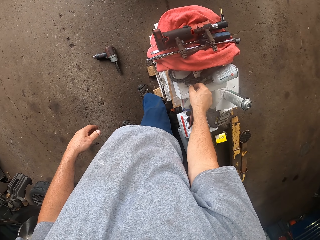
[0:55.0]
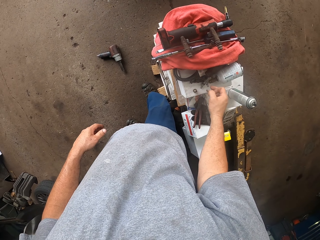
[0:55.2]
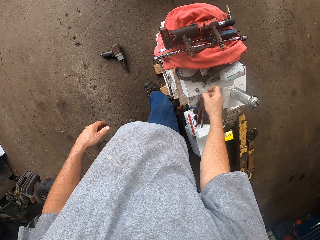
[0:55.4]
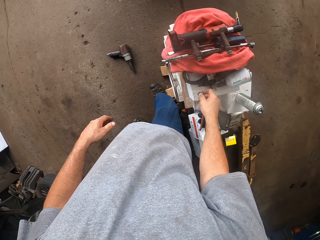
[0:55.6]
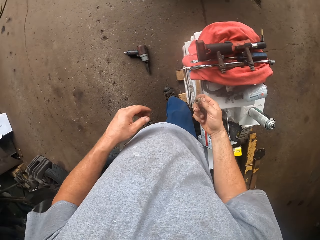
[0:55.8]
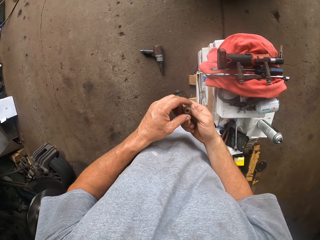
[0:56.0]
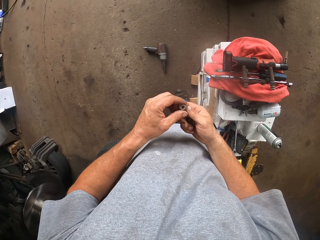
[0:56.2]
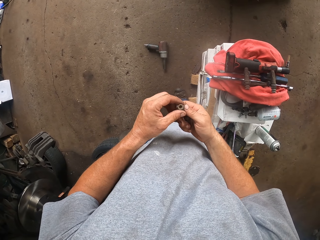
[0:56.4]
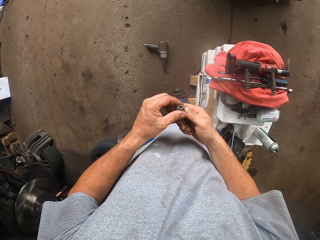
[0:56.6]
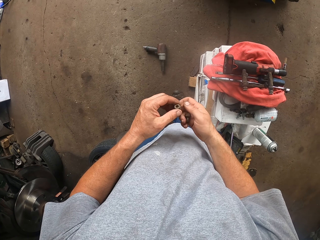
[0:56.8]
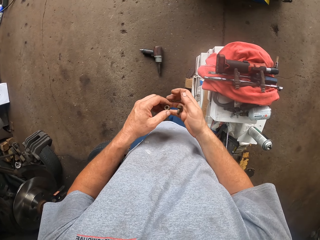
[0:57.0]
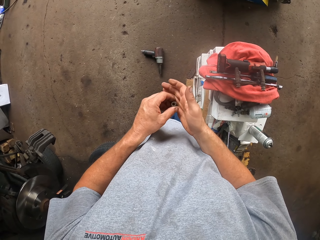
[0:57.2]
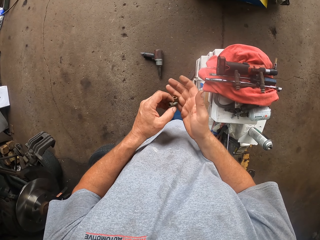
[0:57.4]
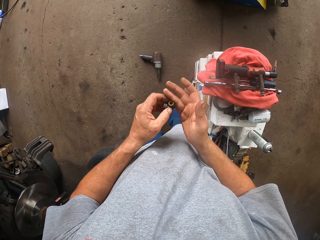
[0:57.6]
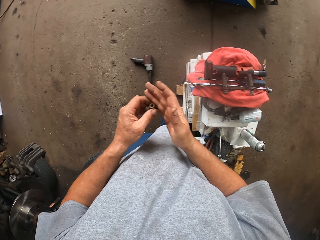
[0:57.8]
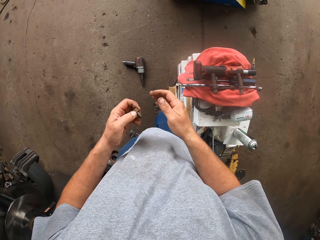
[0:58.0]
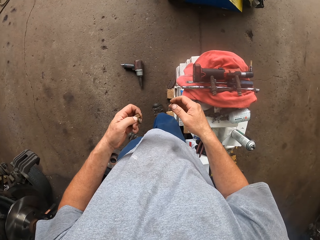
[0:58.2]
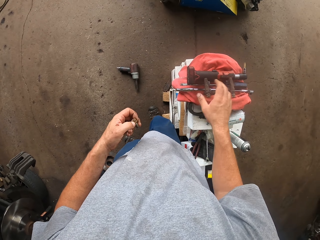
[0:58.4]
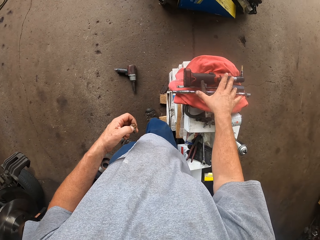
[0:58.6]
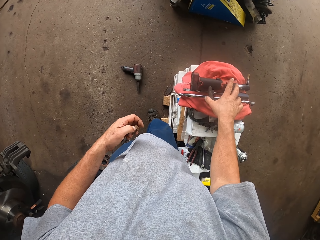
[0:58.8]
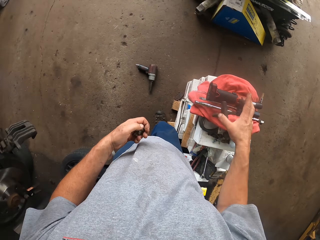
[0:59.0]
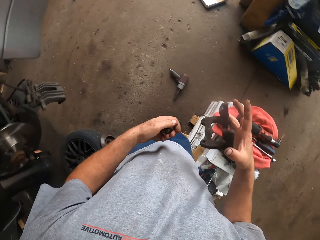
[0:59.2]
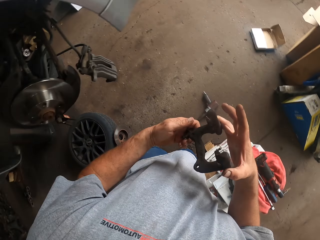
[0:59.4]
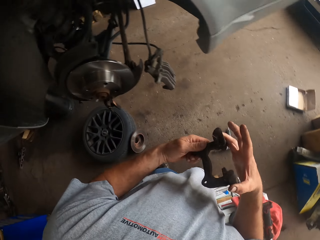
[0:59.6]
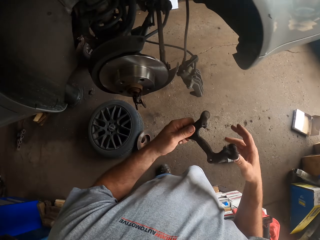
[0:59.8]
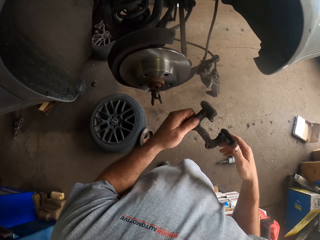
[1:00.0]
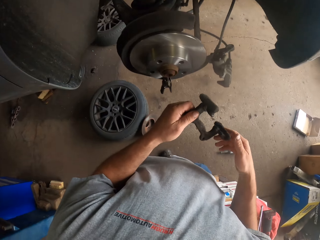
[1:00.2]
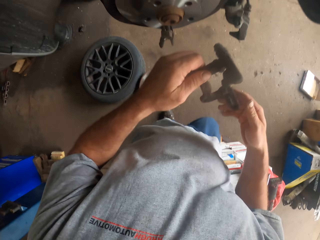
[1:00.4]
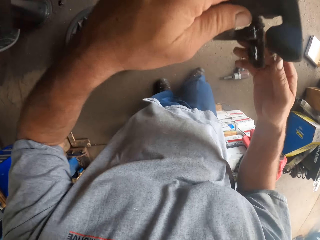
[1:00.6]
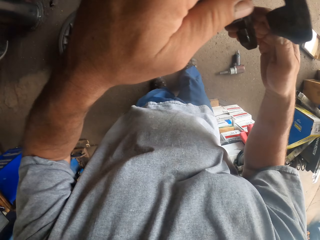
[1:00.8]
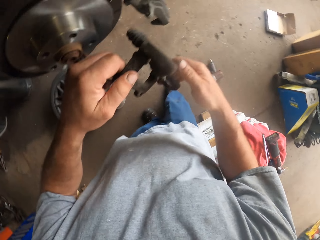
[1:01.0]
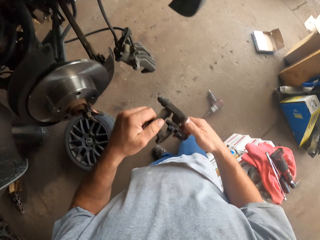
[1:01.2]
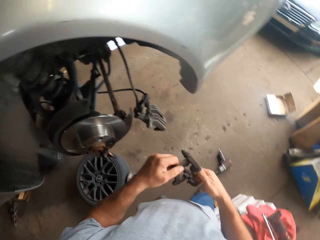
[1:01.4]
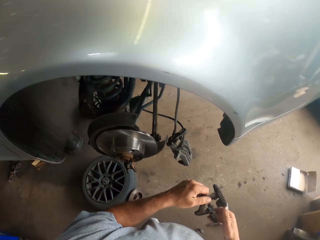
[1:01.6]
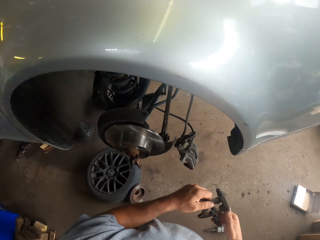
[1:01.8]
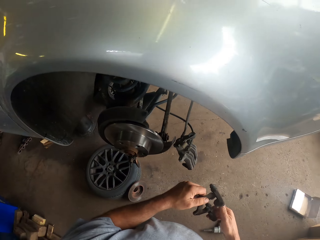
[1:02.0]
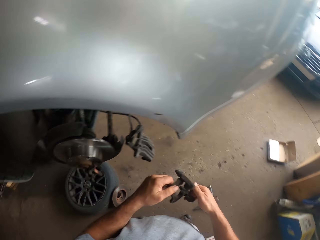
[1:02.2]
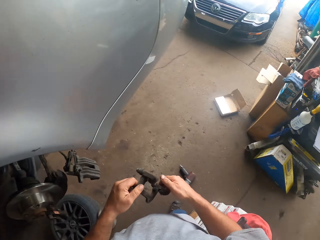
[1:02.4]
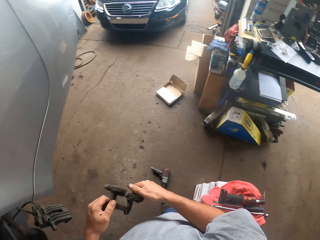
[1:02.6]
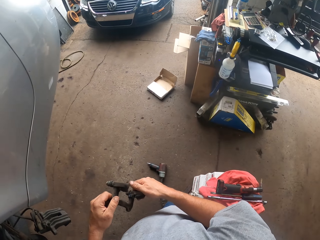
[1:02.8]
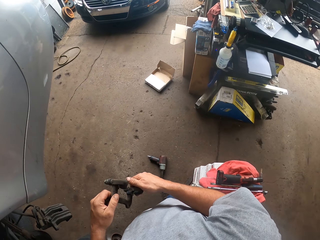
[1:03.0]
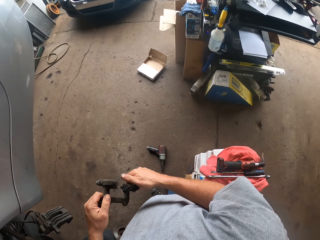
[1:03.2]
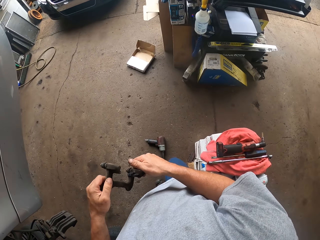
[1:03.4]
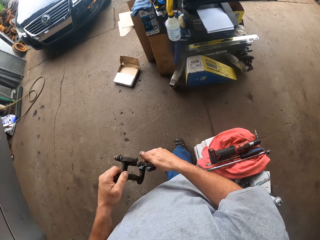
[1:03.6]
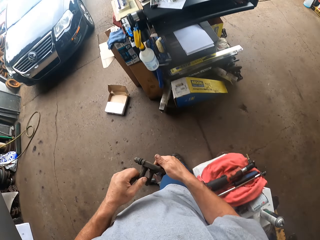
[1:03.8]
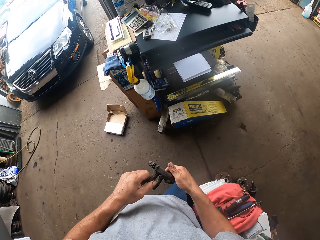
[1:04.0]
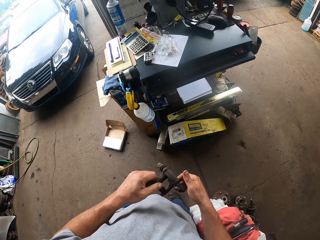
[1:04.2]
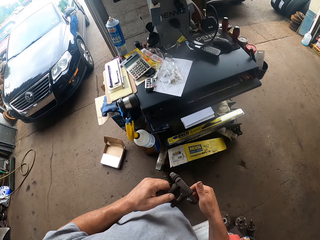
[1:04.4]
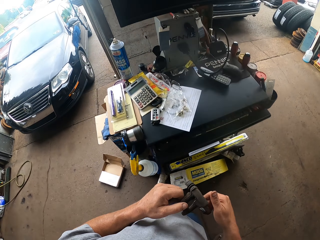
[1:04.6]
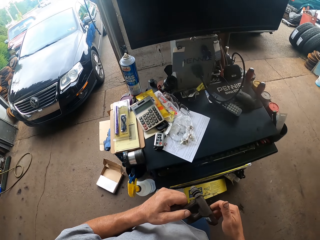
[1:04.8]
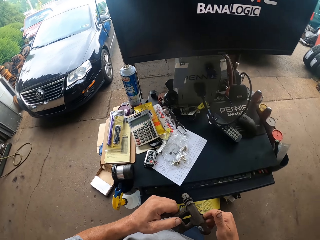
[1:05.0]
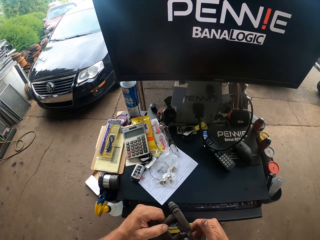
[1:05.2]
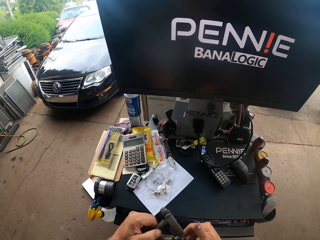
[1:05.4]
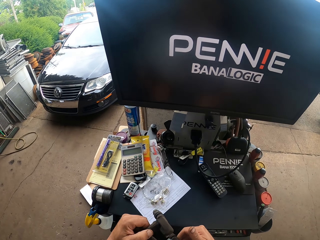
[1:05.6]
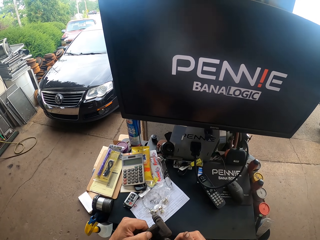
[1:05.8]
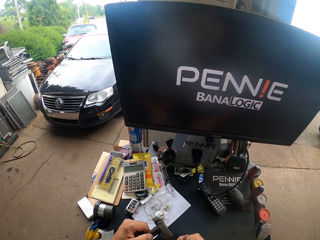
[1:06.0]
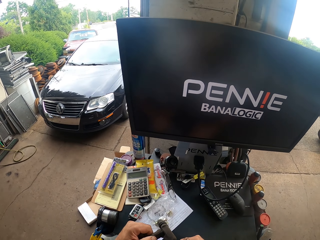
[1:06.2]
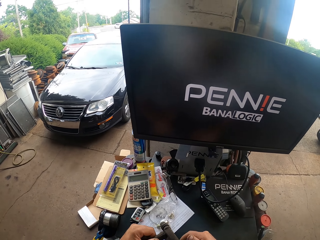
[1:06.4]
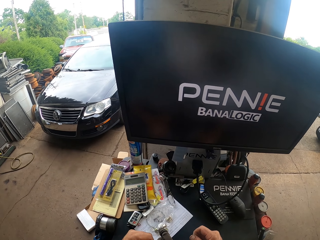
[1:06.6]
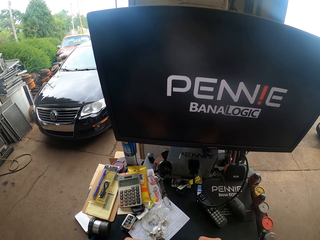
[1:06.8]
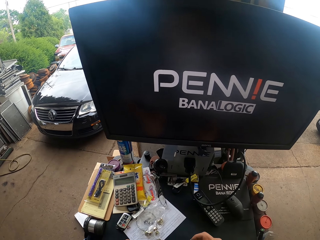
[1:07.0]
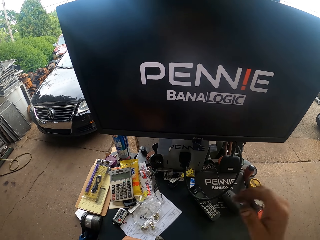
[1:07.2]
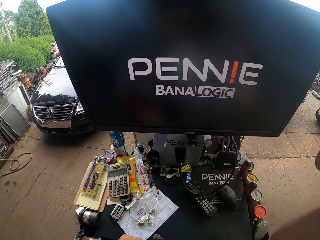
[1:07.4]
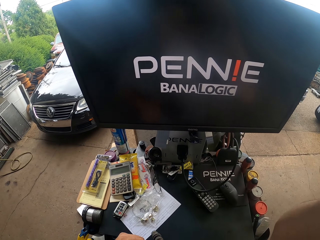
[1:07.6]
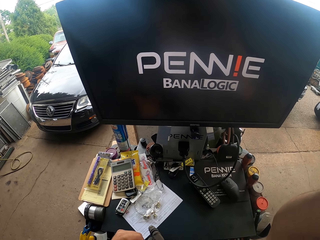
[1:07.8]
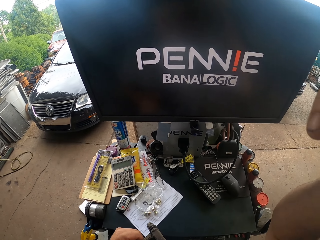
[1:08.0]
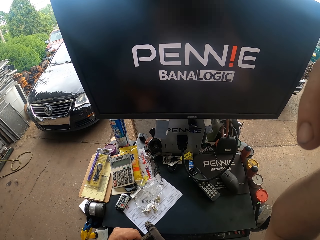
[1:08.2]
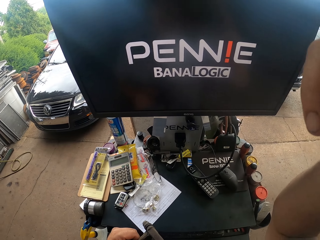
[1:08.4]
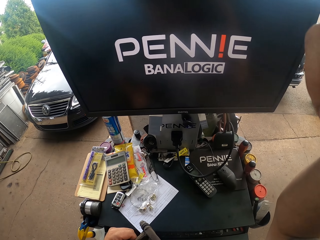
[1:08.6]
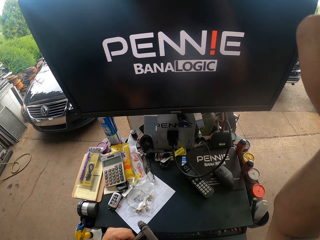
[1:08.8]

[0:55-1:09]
The camera wearer picks up the bolt or nuts. They pick up the arm. They look around. They walk in the room. They adjust the camera.
